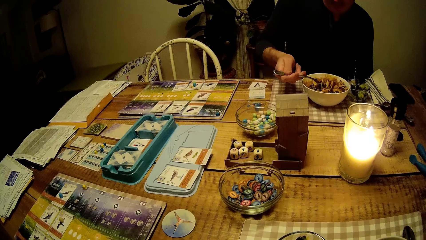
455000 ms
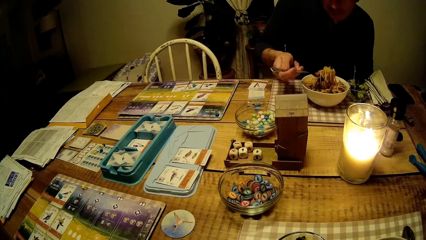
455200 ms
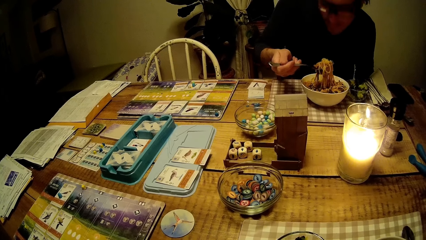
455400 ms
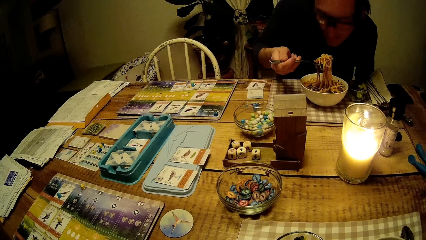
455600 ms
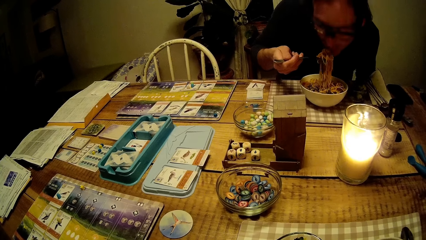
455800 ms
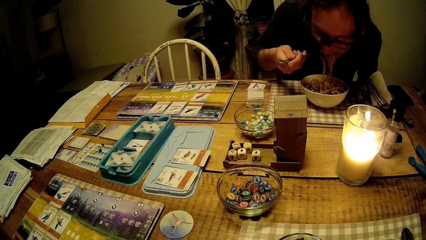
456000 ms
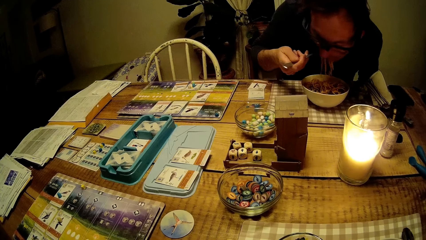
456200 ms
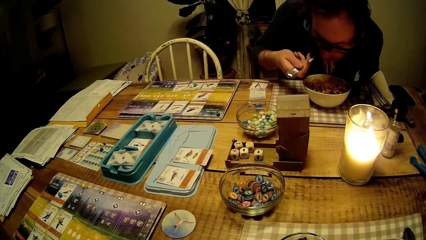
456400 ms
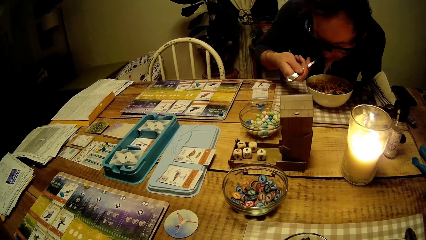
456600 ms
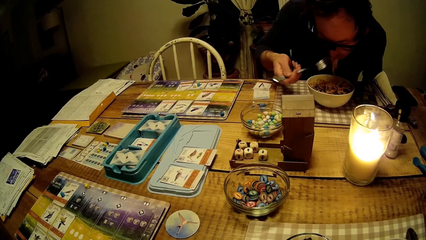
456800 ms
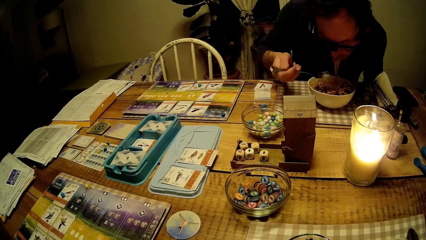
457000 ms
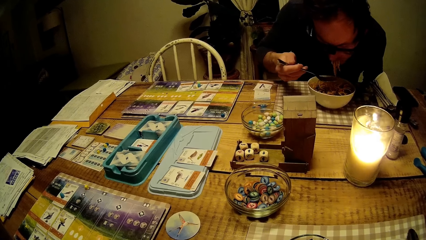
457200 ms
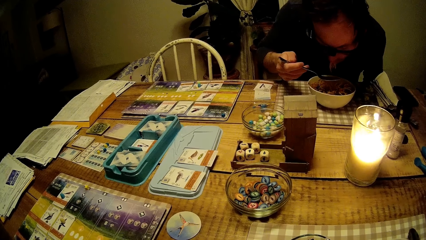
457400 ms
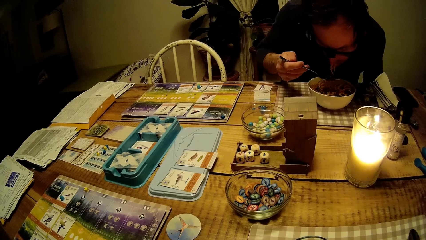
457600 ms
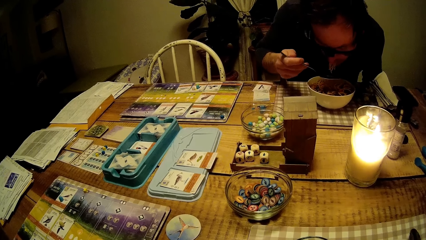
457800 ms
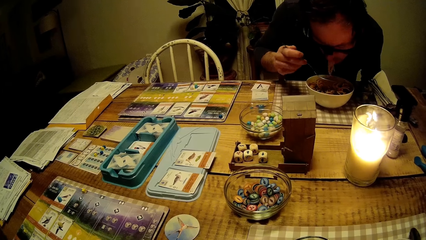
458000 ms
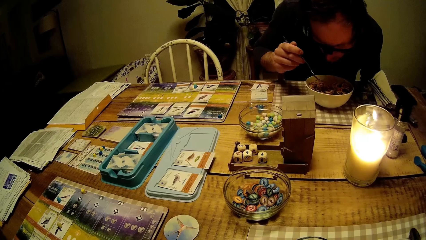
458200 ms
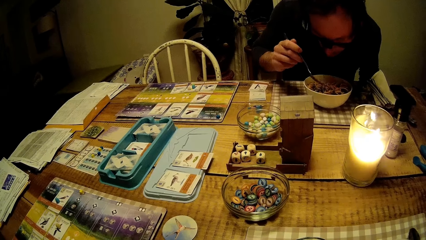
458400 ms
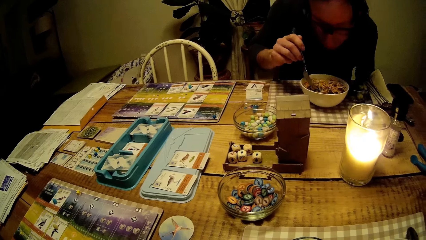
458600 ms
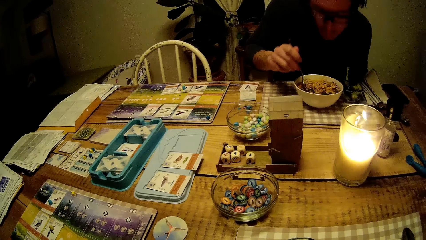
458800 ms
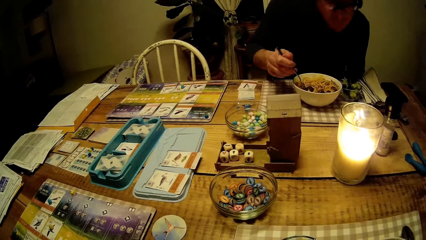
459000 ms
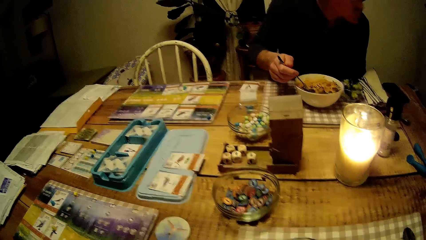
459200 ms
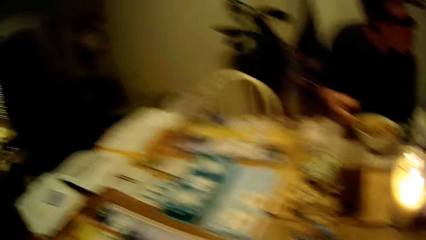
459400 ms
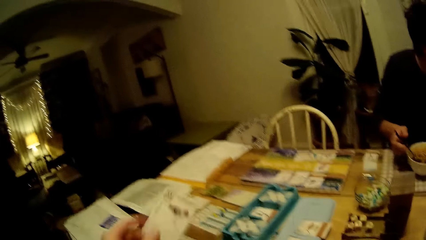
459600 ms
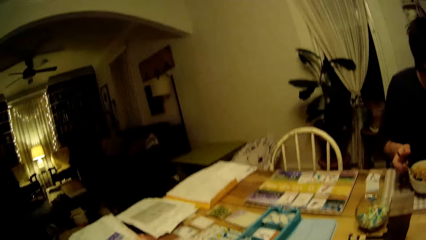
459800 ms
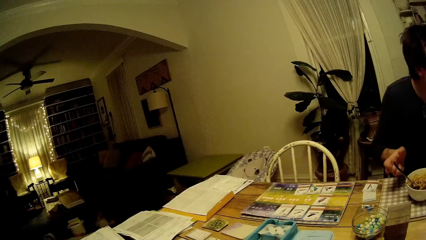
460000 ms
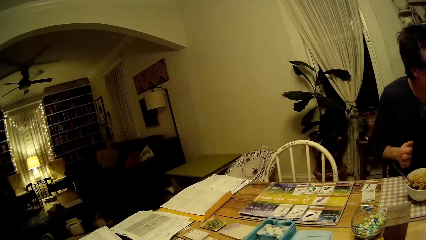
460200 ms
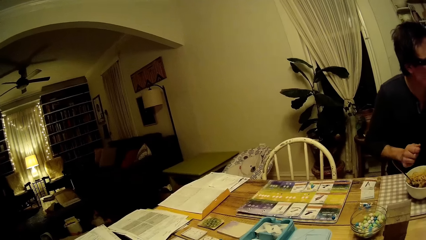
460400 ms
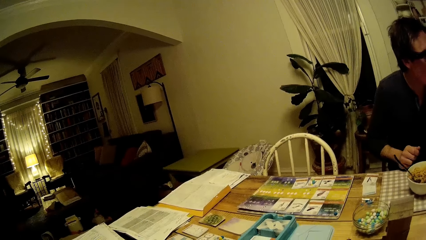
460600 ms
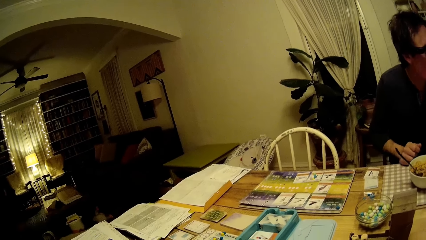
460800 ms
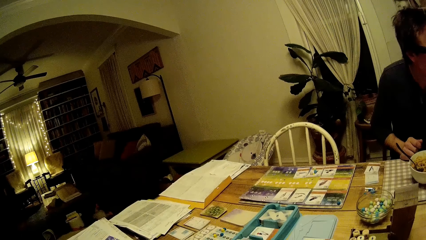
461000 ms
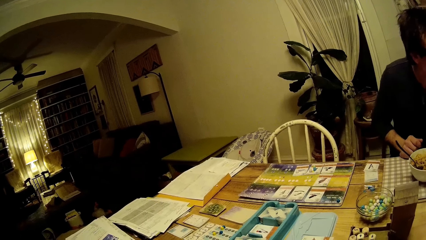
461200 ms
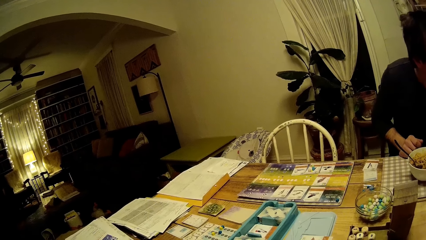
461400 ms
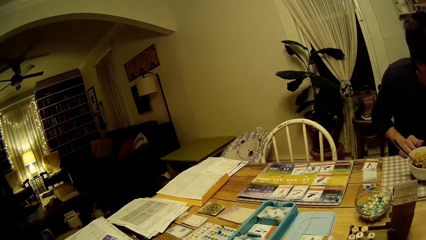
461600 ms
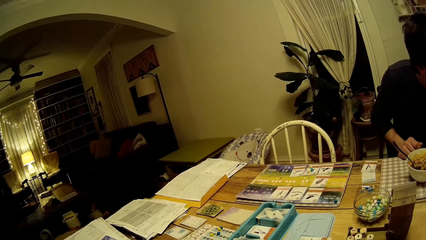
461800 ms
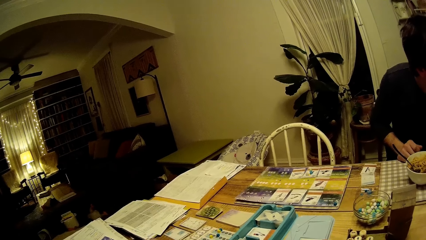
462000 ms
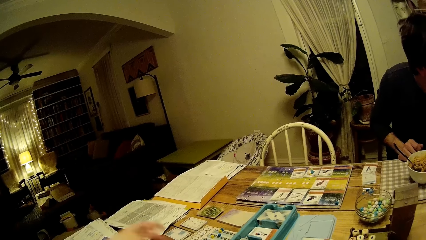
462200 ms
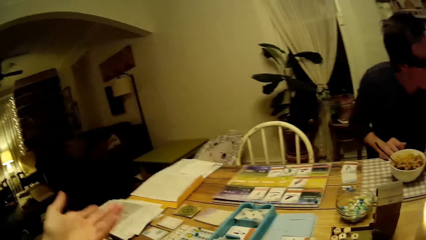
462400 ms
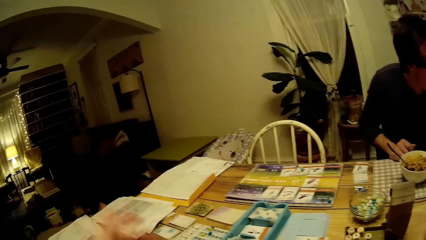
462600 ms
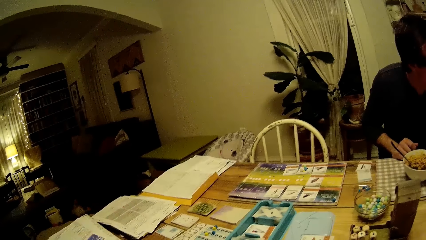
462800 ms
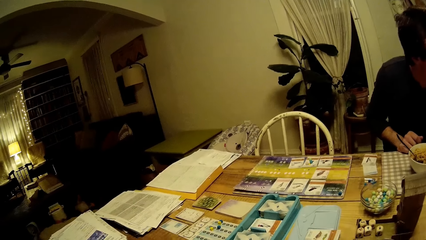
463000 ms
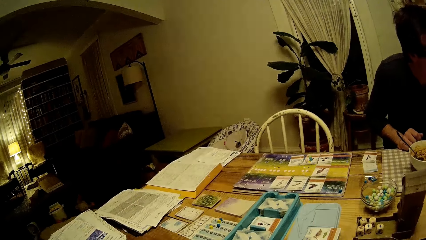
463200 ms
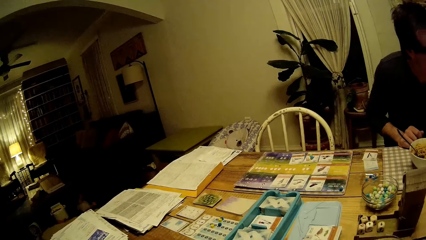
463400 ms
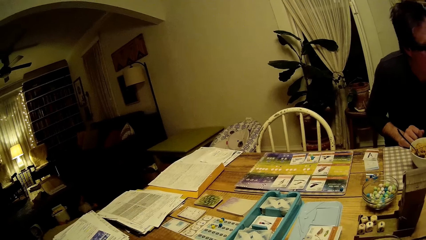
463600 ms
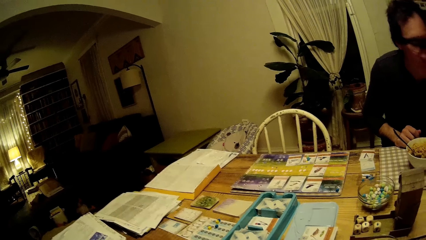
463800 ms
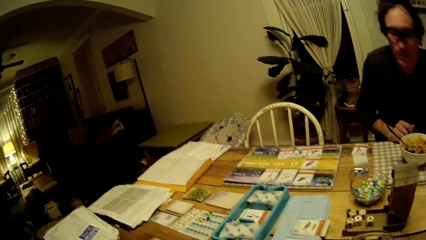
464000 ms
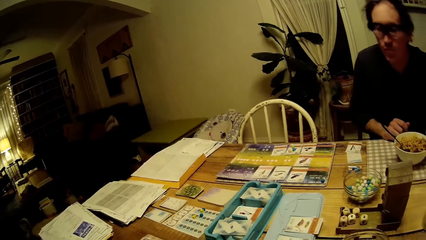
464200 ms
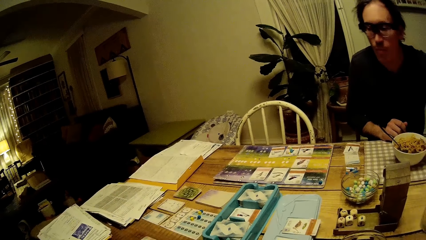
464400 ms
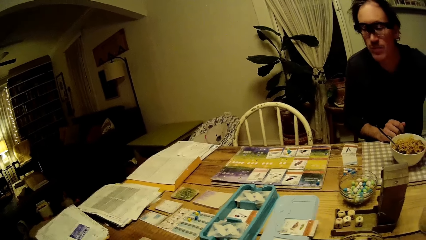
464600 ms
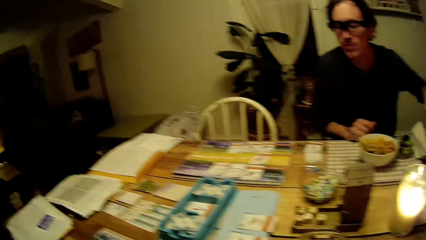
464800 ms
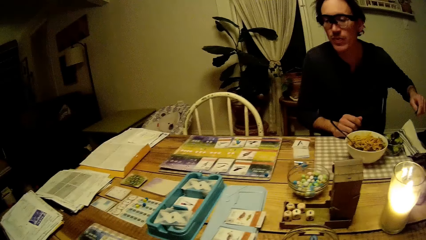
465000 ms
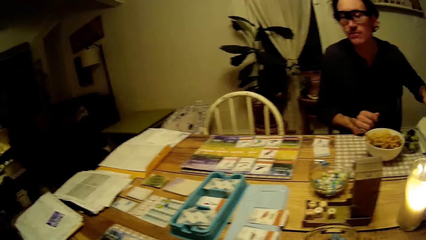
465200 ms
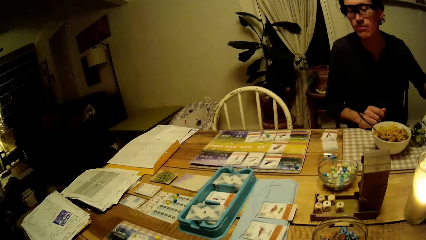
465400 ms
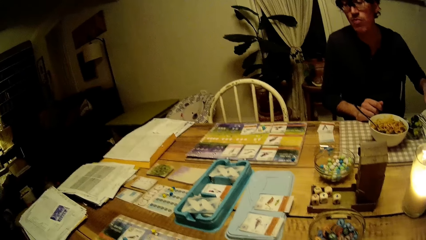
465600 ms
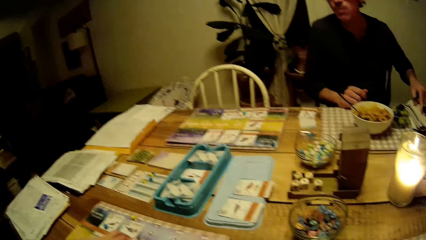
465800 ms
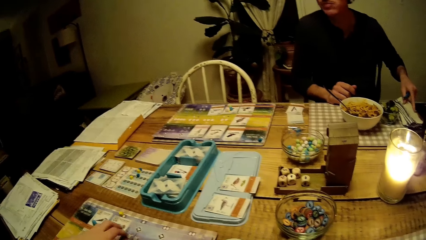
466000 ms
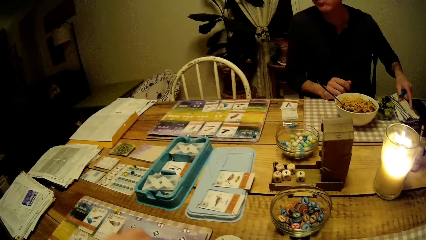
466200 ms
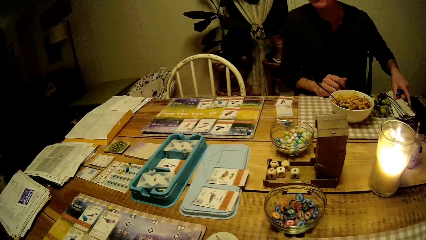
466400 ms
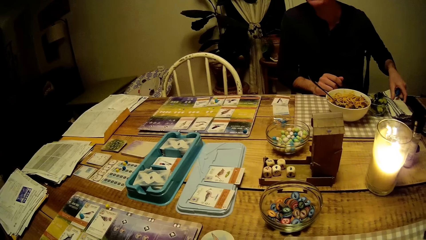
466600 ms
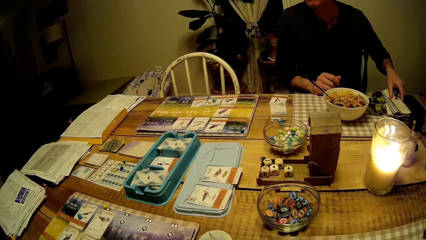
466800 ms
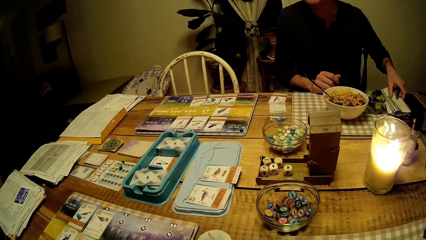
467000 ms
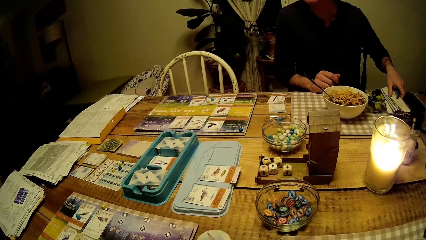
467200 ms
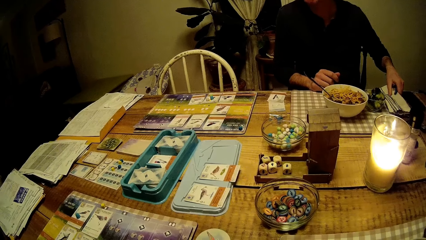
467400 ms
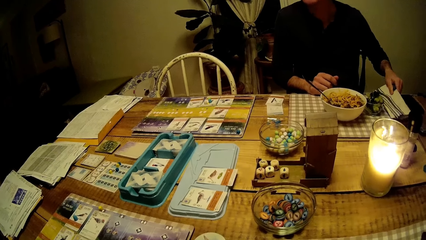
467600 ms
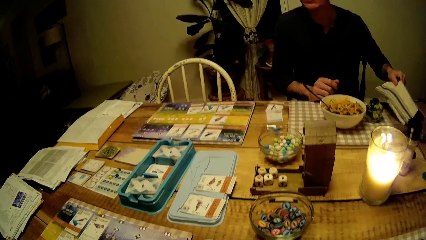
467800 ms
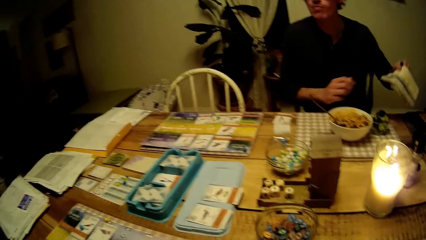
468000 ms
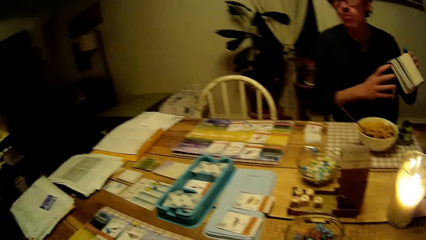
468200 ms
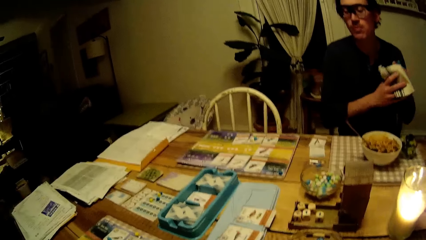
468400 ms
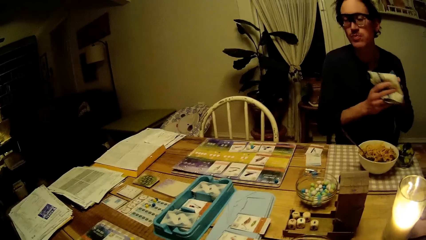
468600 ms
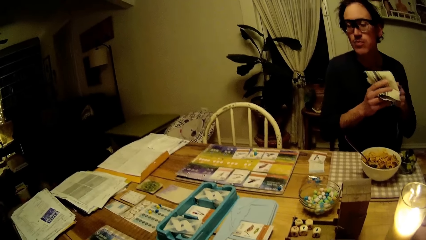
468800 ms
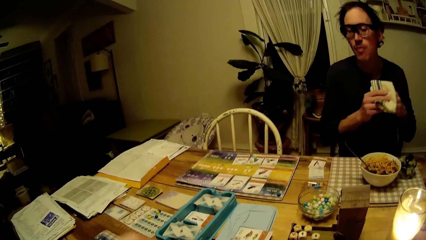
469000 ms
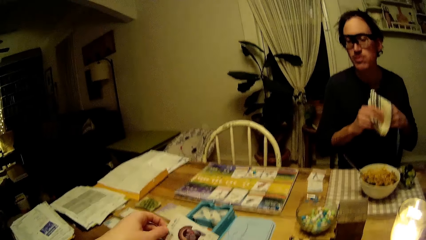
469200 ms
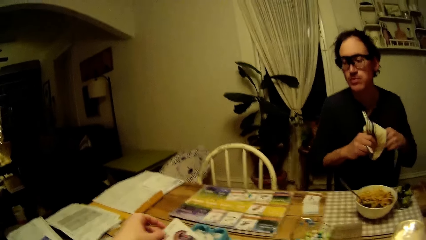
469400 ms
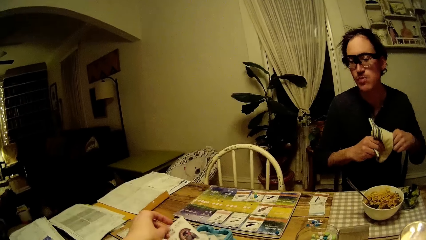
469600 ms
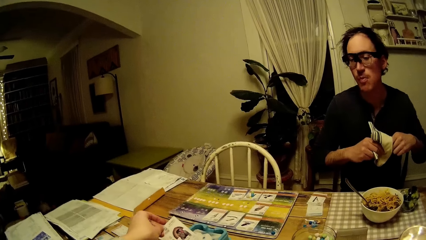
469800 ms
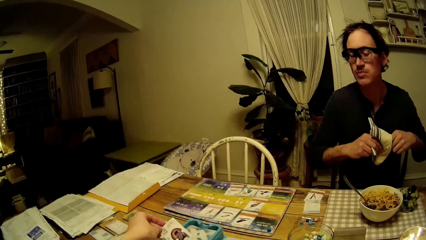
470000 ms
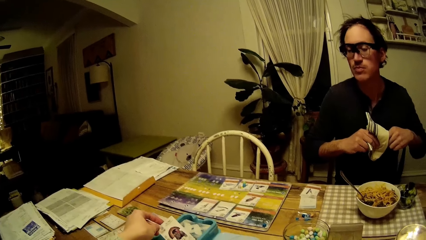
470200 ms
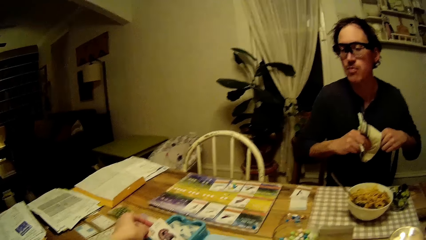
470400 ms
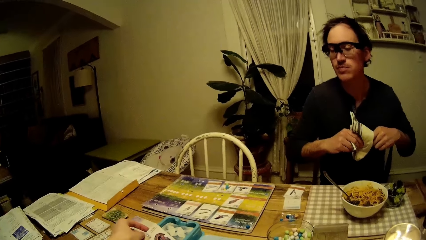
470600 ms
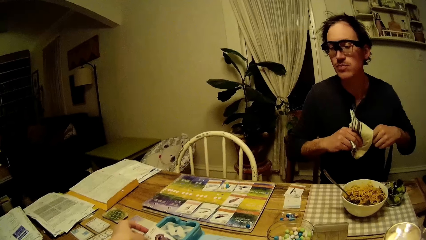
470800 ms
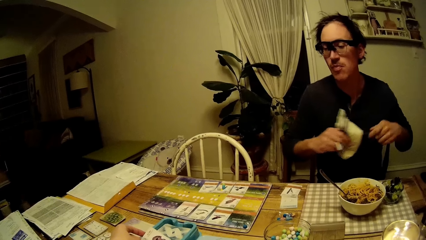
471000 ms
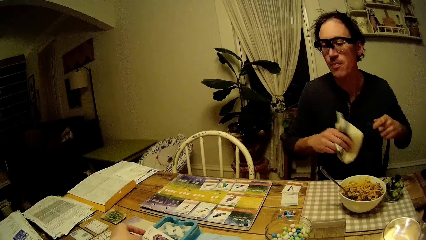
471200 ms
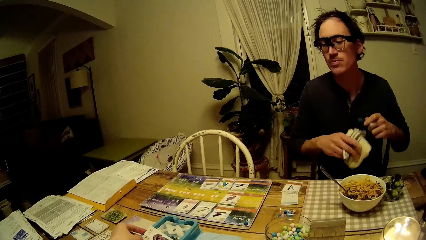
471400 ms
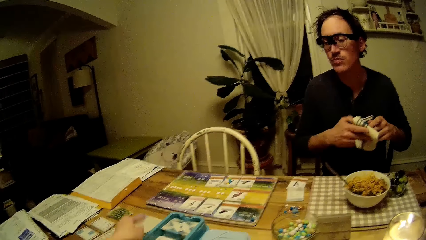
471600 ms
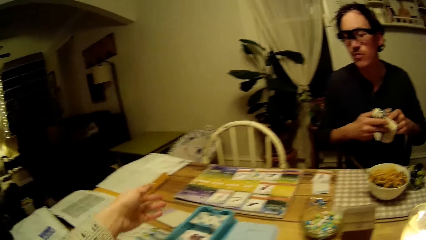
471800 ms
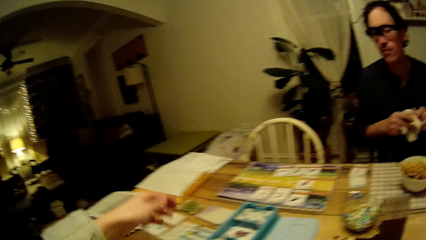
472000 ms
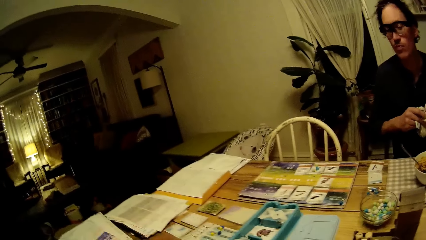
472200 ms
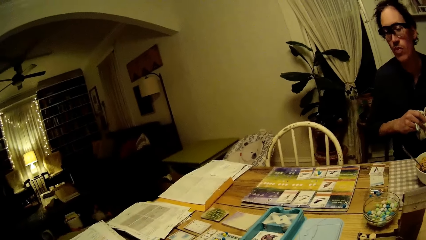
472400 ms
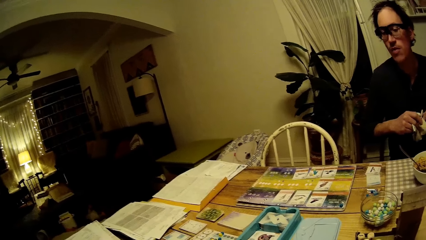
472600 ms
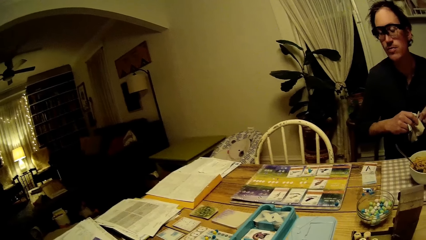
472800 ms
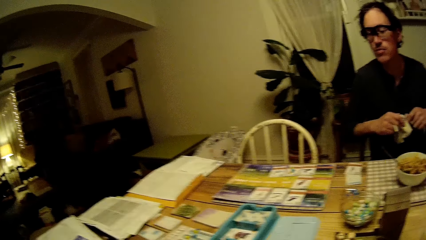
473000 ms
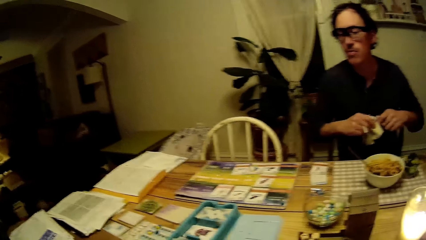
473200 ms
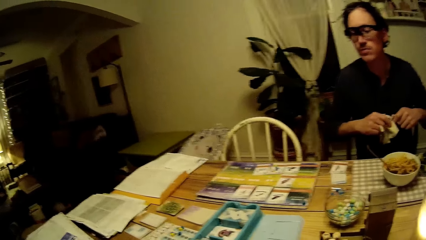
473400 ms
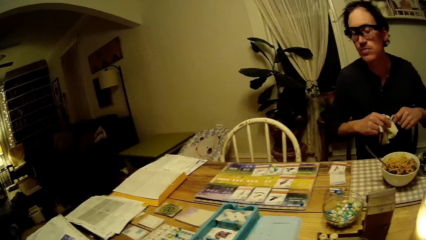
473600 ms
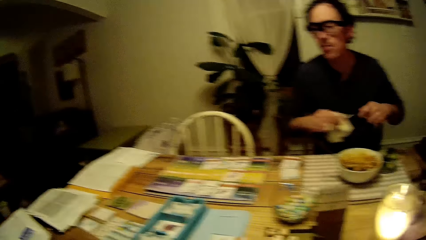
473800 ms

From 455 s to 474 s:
A man eats food from the plate with the fork in his right hand. The man drops the fork in his right hand in the plate on the table. The camera wearer drops the cards in her left hand on the game board. She interacts with the man. The man picks up a napkin or towel on the table with his left hand. The man wipes his hands with the towel. The man passes the napkin to his right hand. The man cleans the blue spoon in his left hand with the napkin in his right hand. The camera wearer drops a card in her left hand on the cards on the table.
